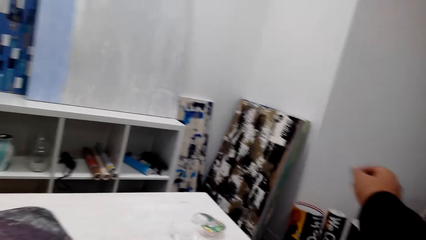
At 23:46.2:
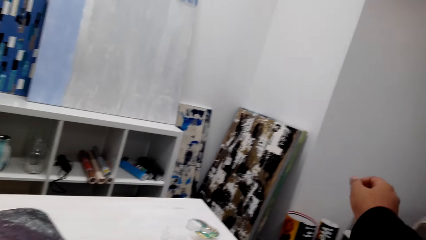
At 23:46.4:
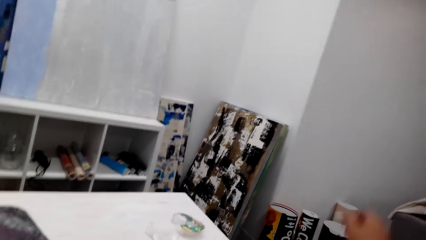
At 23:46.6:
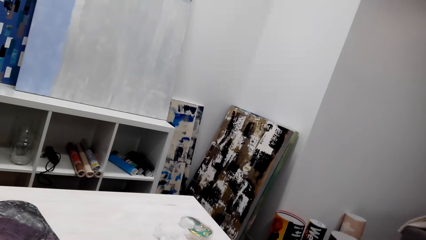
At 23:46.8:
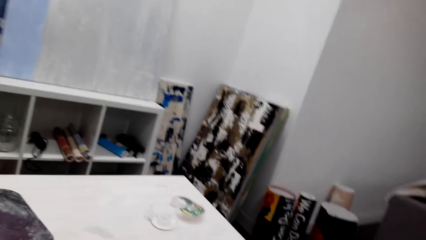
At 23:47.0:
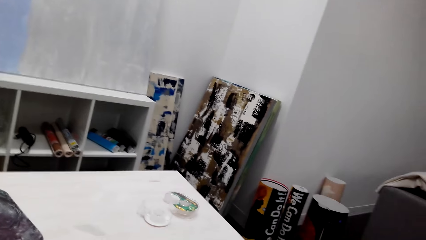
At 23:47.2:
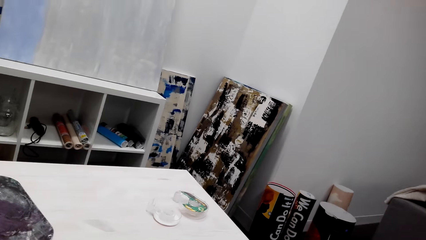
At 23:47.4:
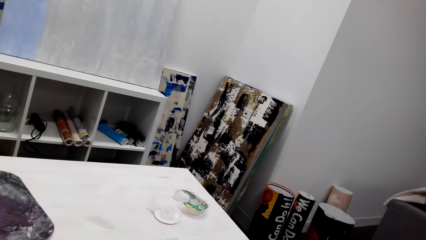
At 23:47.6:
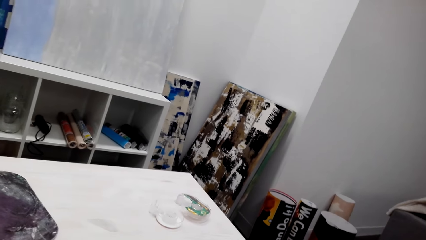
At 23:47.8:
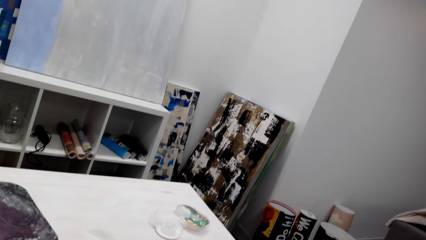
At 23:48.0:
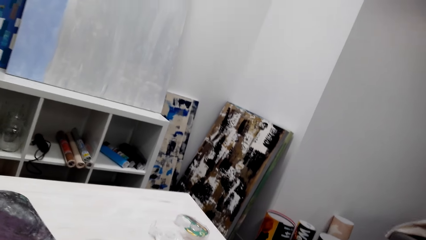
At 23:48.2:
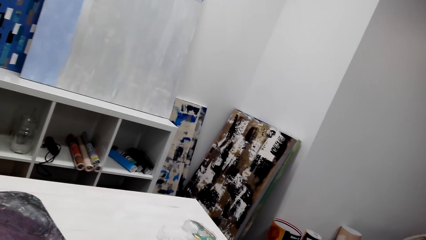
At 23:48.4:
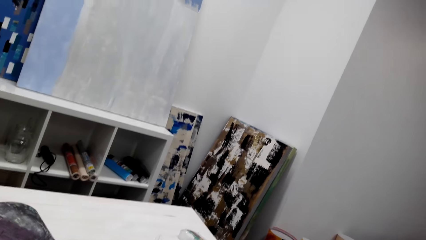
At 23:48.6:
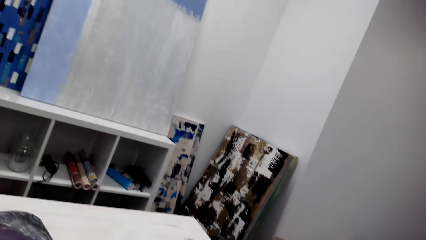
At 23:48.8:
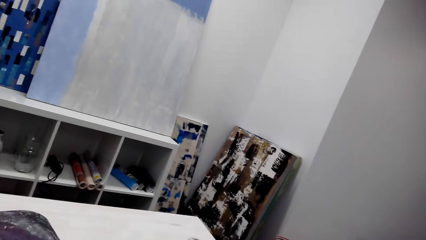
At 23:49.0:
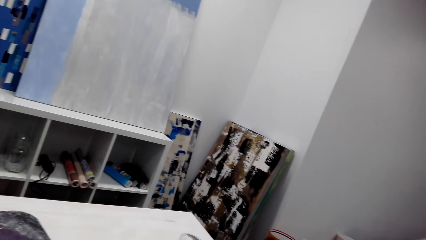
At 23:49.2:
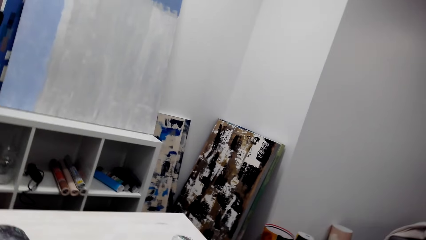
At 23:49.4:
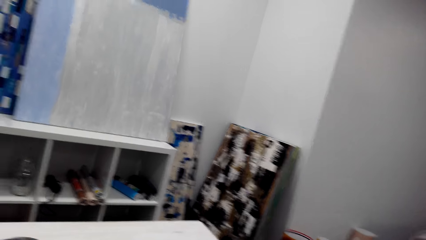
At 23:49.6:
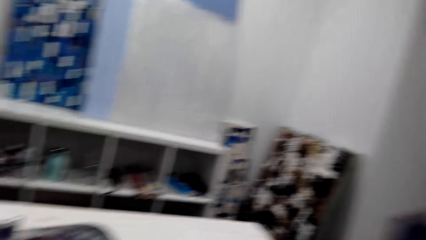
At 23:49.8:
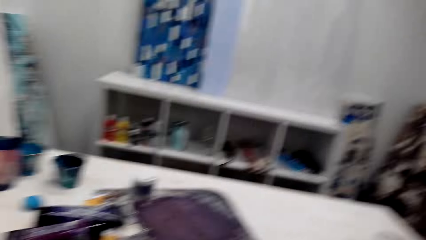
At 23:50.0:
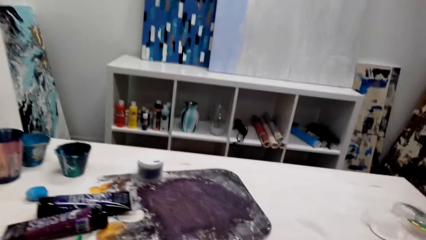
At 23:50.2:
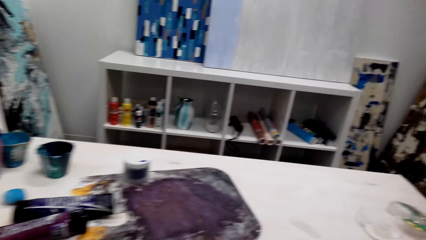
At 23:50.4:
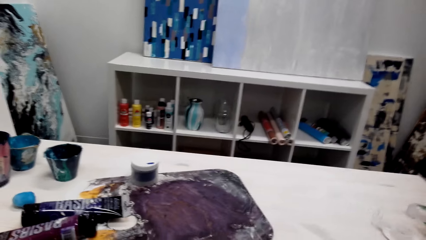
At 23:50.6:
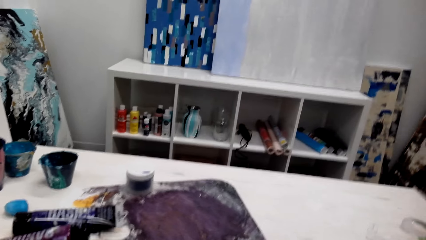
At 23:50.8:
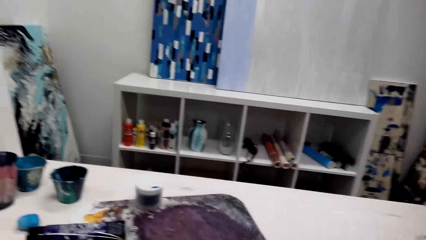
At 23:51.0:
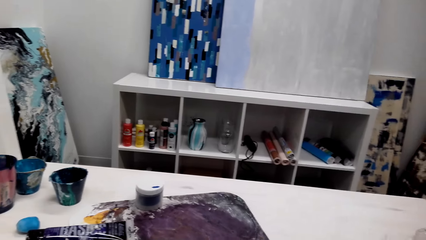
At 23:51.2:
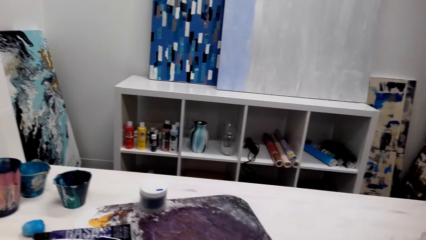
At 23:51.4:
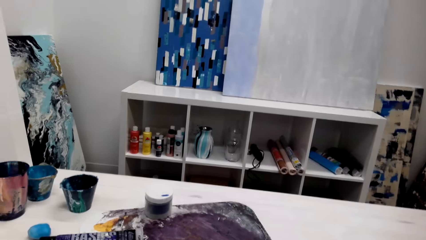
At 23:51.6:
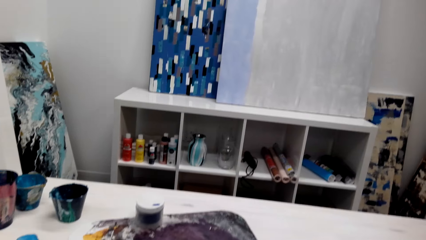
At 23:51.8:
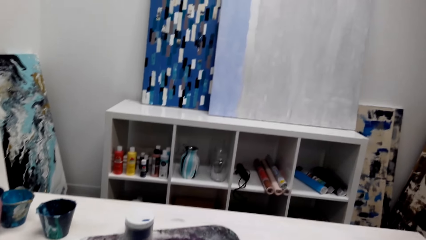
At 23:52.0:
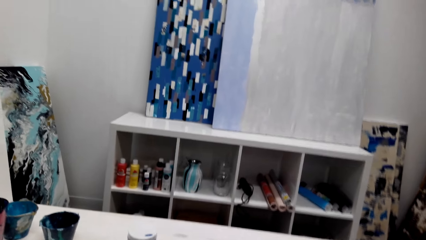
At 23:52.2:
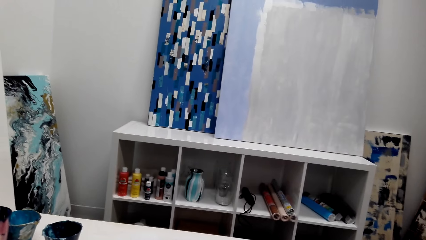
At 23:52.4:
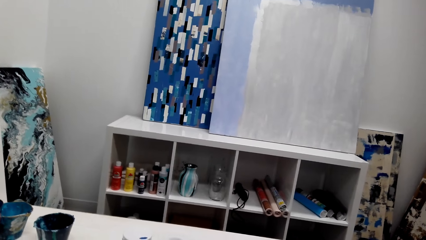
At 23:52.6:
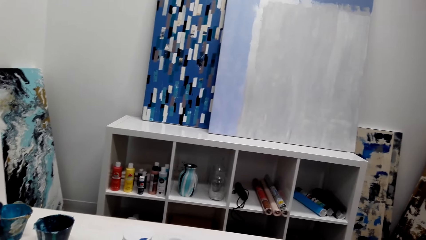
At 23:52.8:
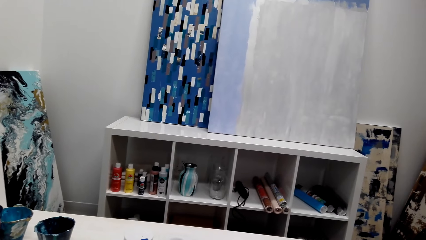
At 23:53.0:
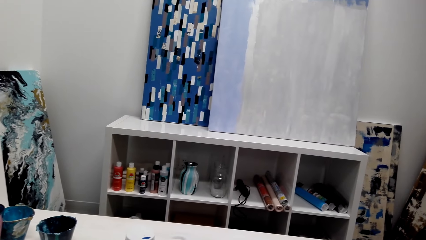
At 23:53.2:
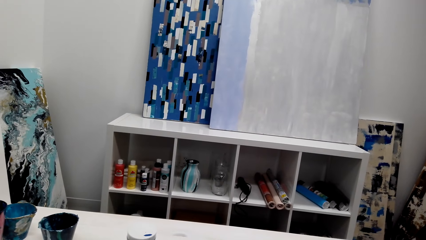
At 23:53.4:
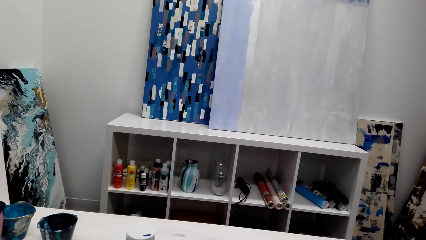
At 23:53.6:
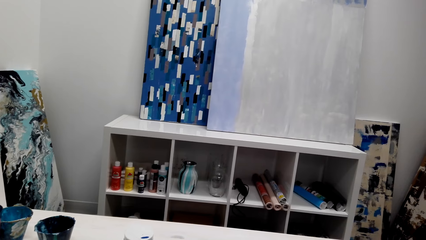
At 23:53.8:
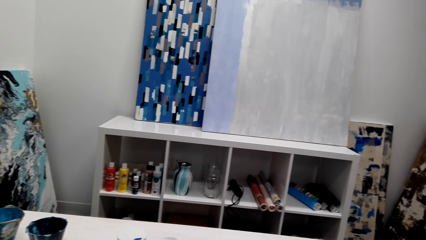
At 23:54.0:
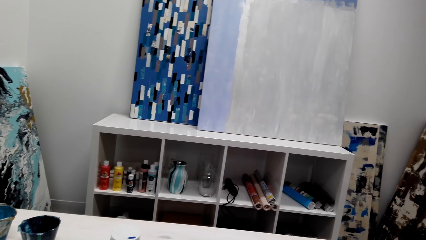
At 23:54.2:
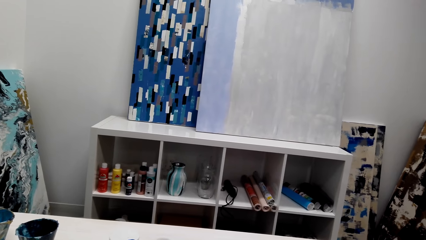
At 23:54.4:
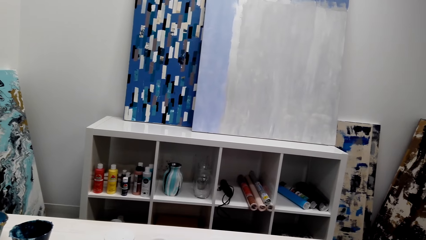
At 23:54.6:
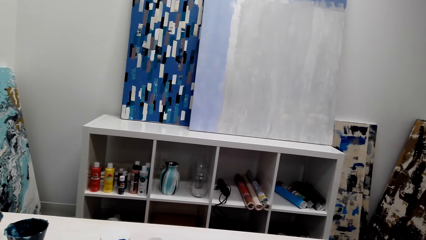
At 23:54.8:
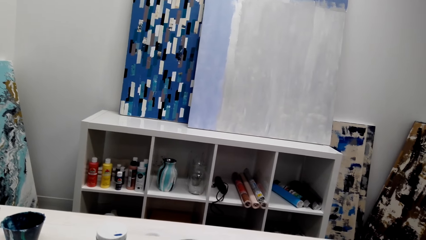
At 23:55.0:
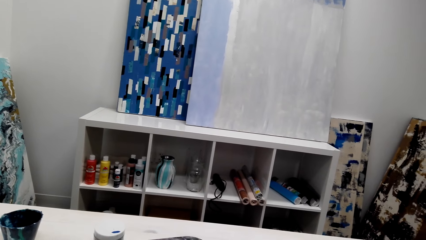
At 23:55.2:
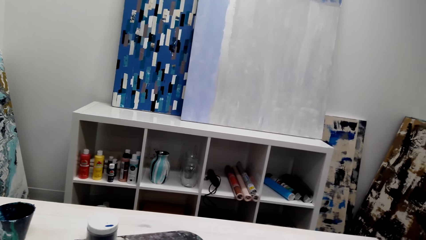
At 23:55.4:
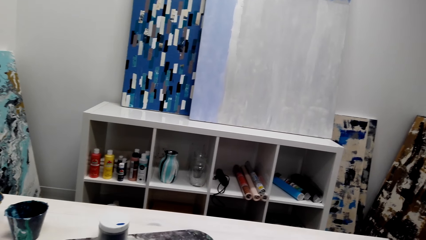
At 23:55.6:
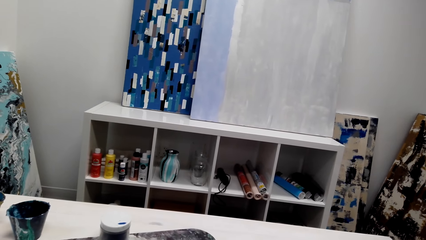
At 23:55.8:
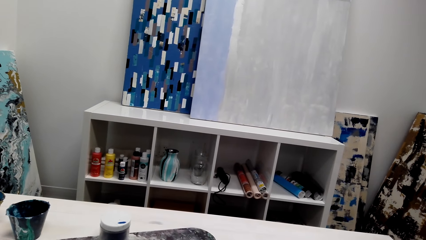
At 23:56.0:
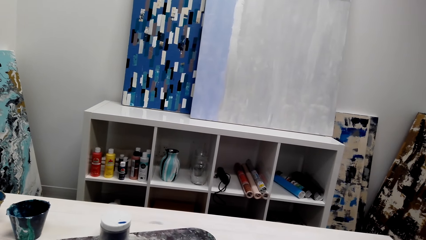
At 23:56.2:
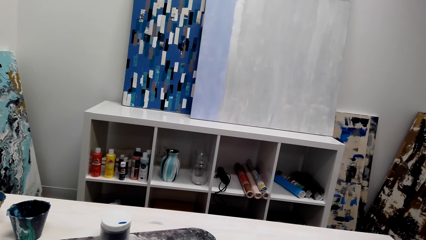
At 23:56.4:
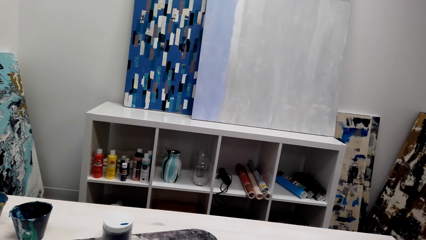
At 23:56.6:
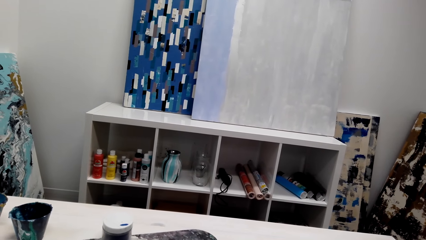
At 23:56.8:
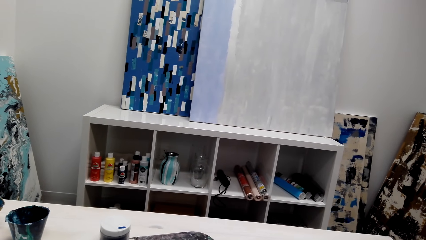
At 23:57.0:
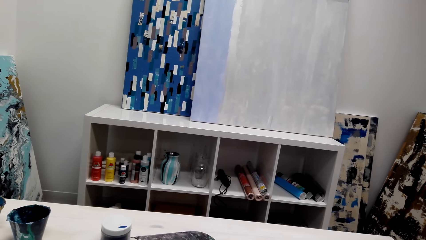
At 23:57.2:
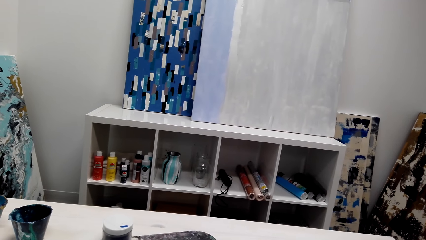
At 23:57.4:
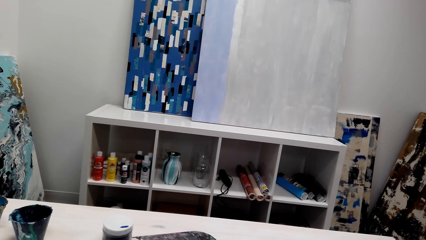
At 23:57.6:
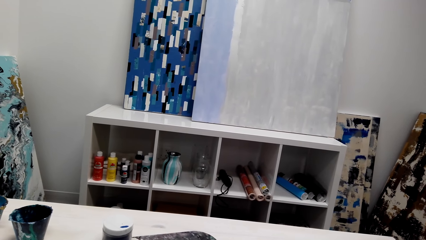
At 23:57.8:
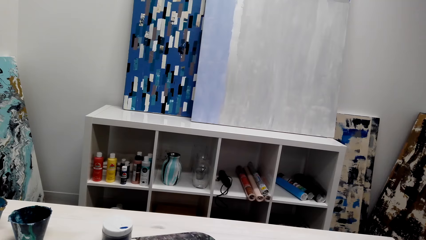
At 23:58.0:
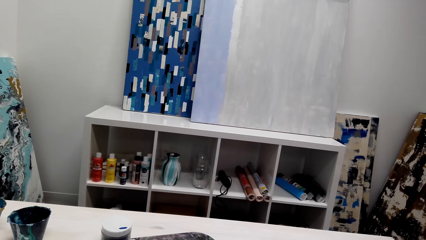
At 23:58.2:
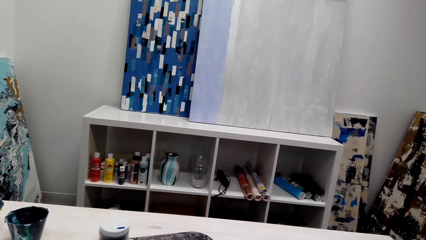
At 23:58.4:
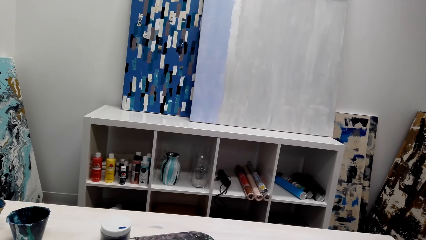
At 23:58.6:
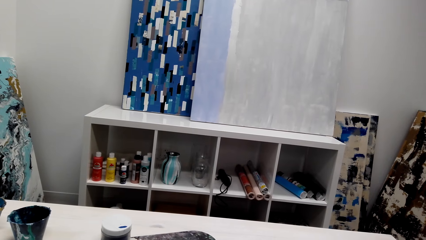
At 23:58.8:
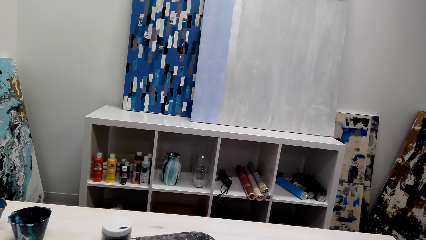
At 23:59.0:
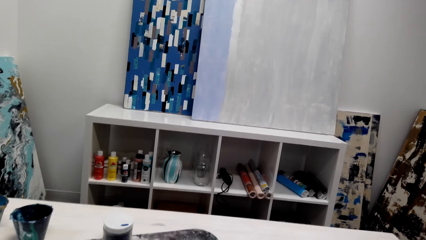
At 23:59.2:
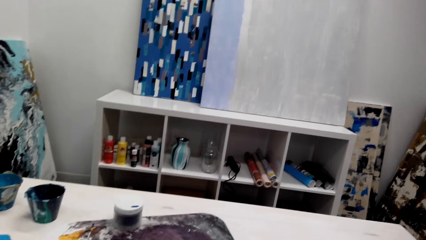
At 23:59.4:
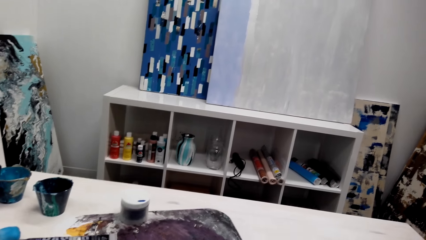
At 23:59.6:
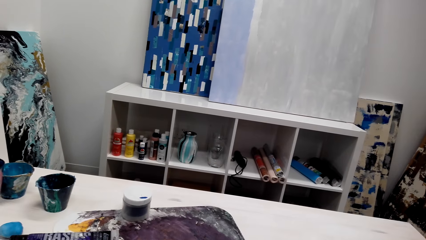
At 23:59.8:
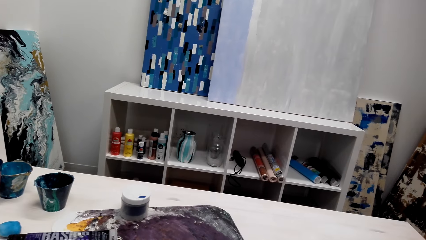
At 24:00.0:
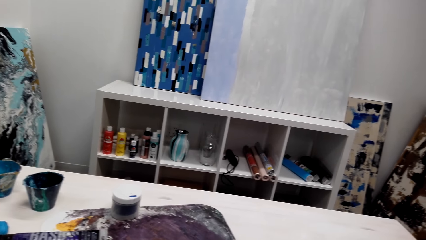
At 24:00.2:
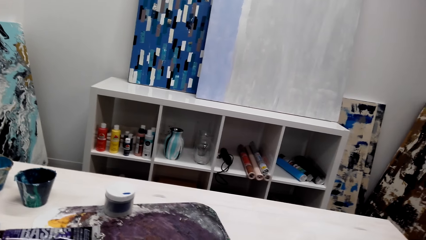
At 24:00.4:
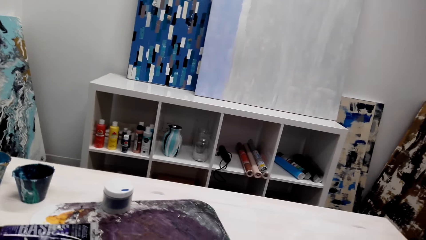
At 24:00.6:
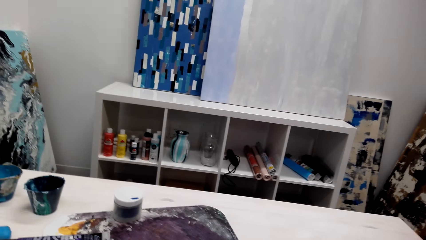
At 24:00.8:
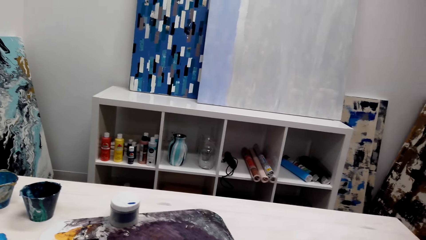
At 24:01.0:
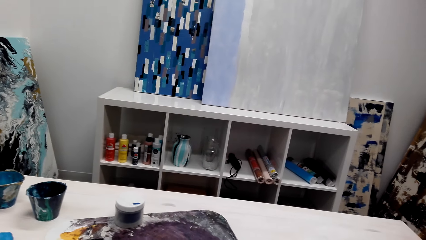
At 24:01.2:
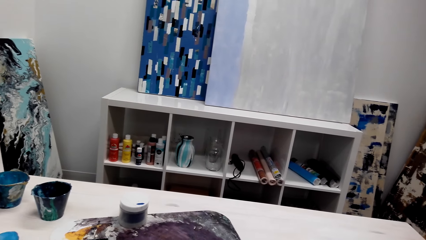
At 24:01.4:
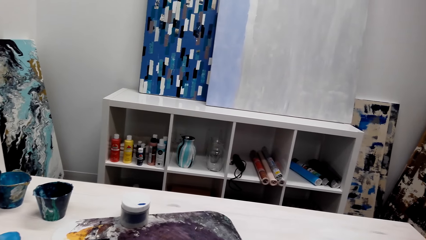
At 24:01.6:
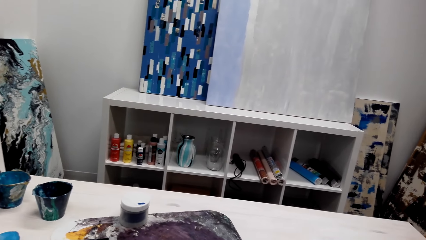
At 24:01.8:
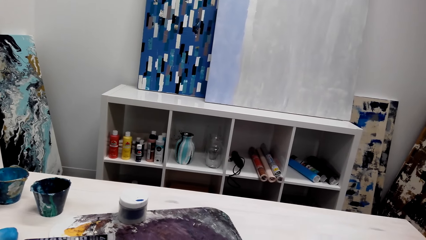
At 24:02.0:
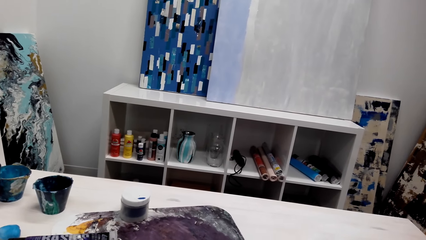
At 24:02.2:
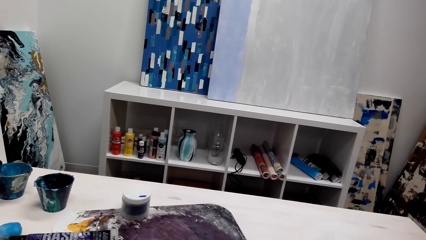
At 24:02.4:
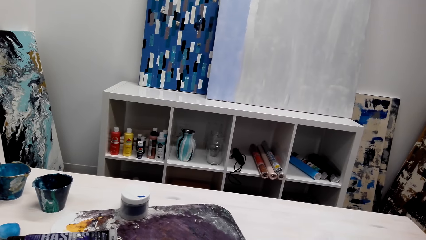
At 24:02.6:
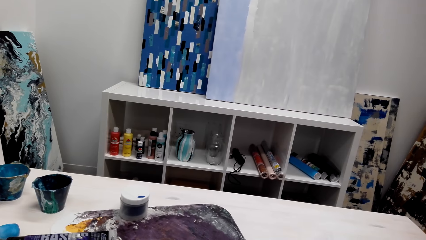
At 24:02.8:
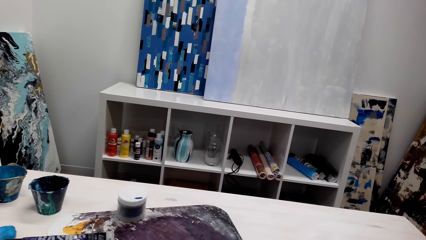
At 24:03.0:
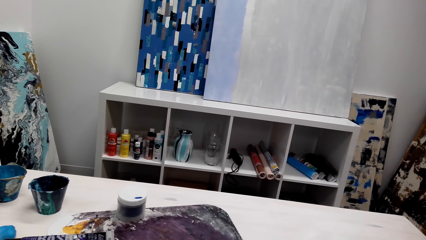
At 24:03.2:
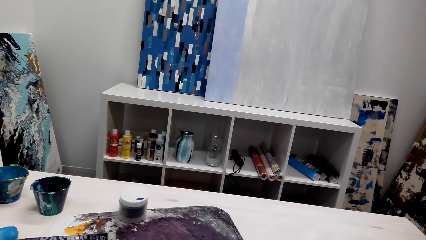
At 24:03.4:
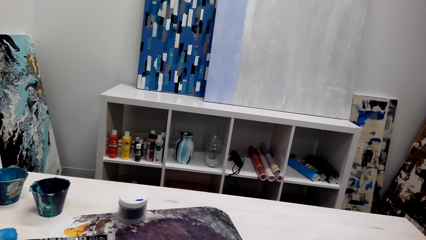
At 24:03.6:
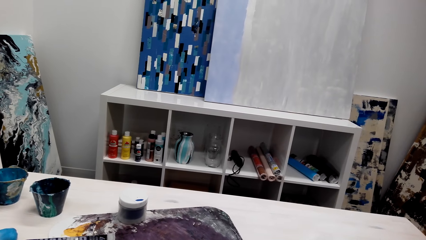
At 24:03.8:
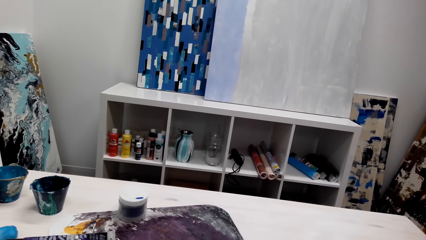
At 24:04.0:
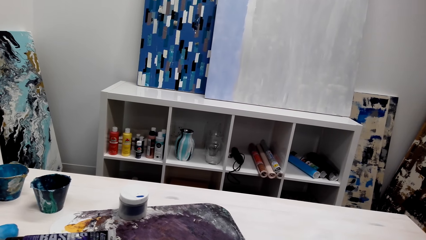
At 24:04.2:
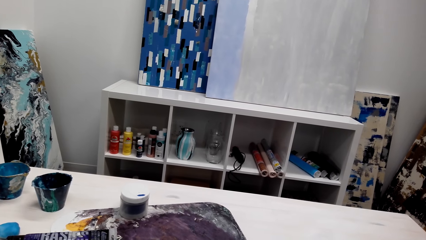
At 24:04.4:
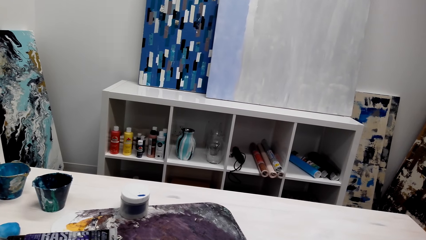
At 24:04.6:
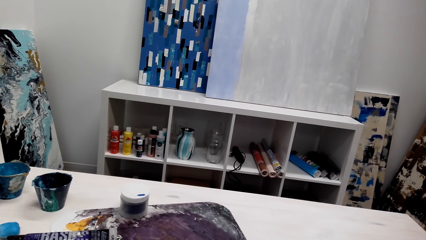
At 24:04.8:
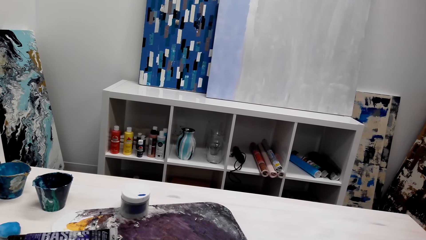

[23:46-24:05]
The camera wearer stretches his hand. He talks on the phone. He looks at the painting.
